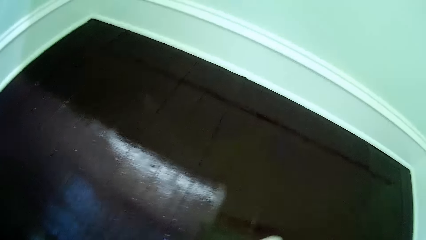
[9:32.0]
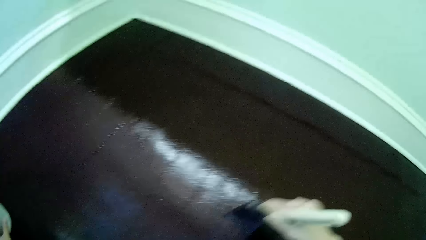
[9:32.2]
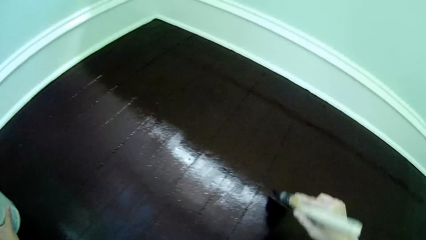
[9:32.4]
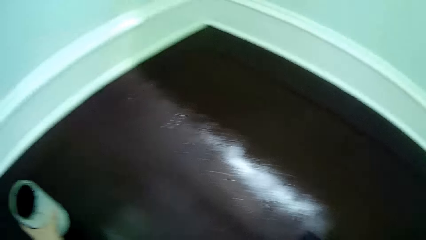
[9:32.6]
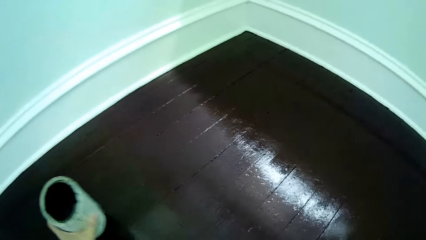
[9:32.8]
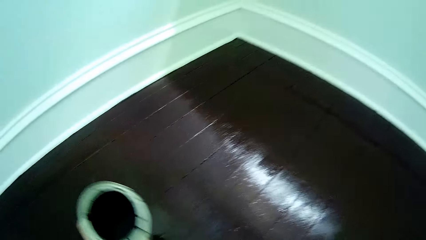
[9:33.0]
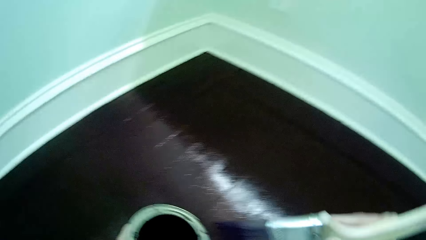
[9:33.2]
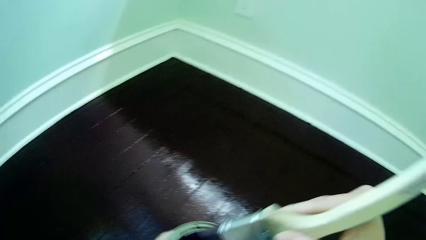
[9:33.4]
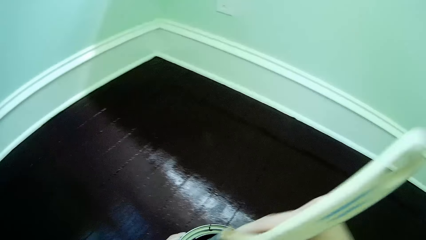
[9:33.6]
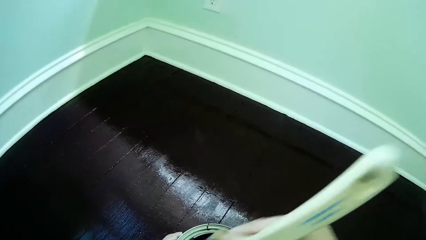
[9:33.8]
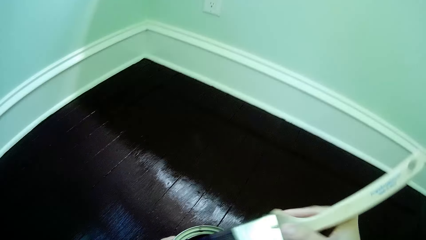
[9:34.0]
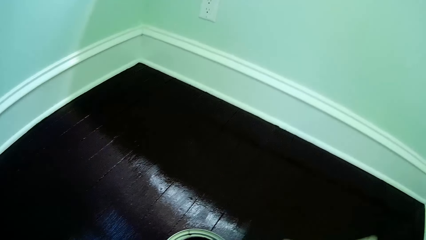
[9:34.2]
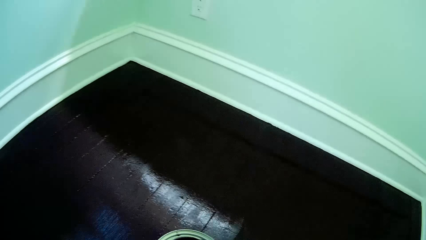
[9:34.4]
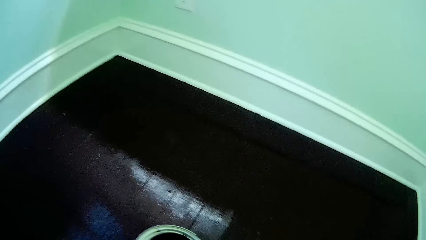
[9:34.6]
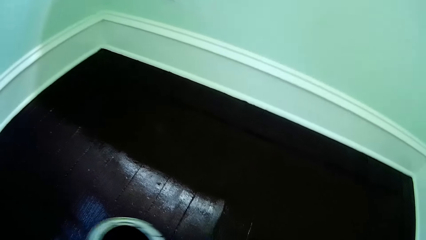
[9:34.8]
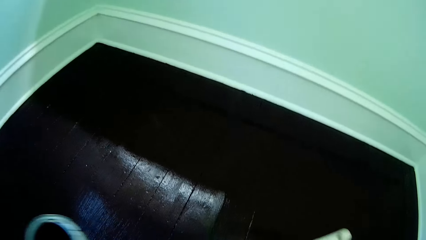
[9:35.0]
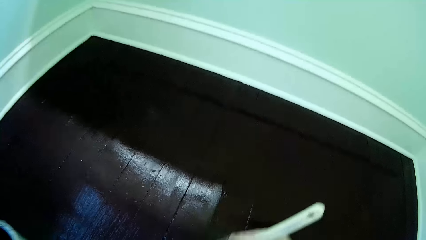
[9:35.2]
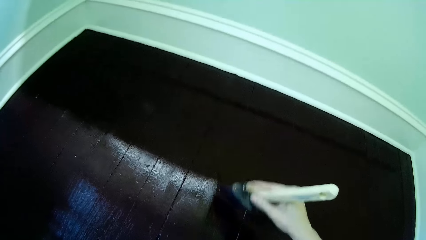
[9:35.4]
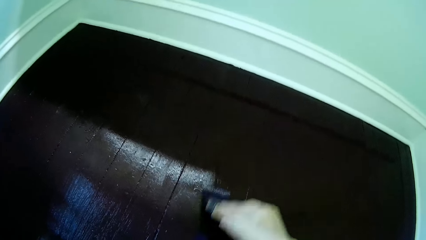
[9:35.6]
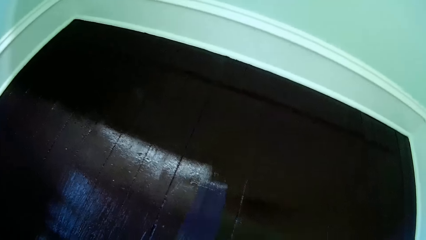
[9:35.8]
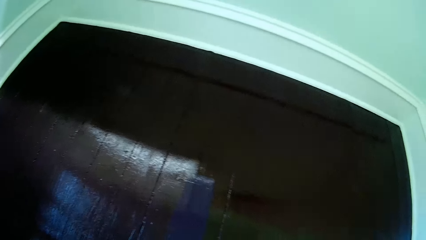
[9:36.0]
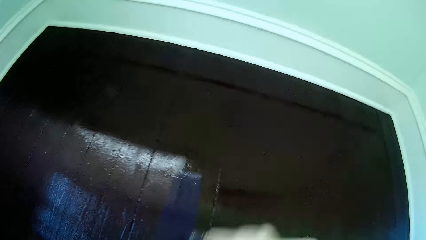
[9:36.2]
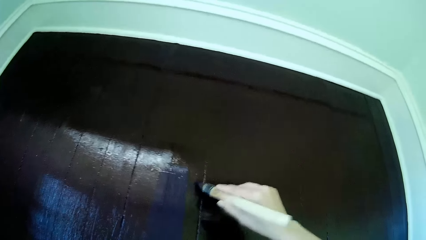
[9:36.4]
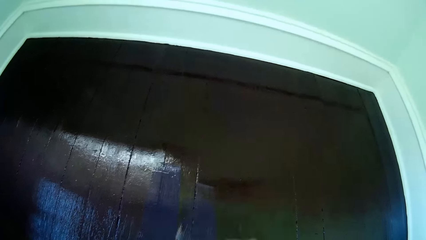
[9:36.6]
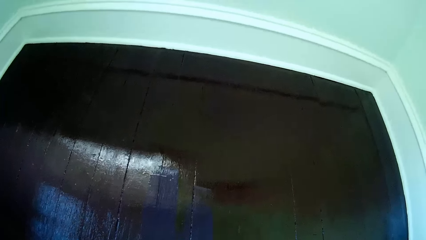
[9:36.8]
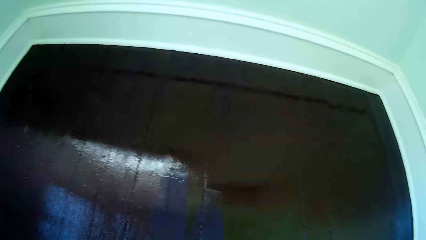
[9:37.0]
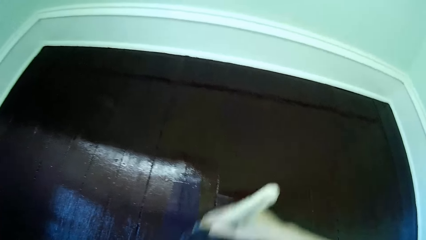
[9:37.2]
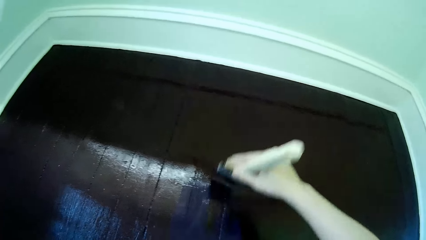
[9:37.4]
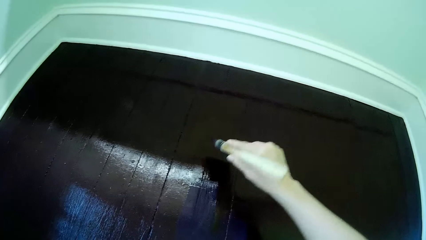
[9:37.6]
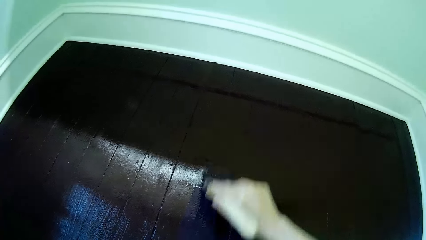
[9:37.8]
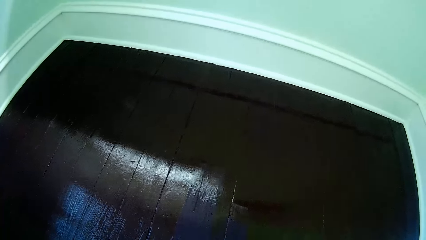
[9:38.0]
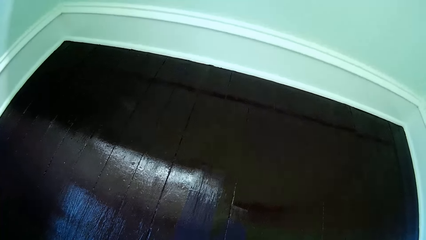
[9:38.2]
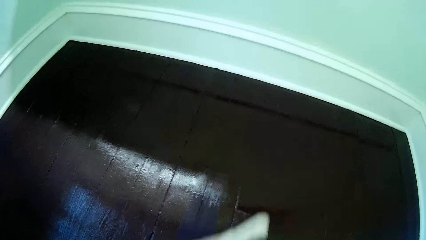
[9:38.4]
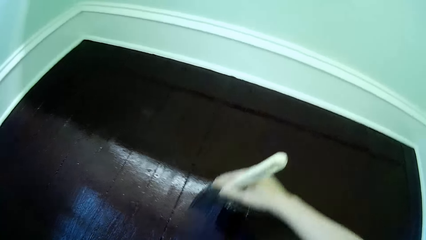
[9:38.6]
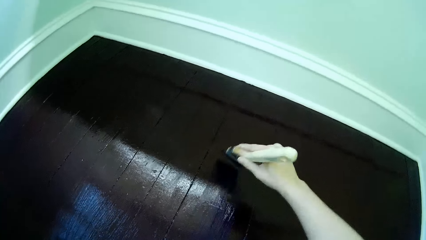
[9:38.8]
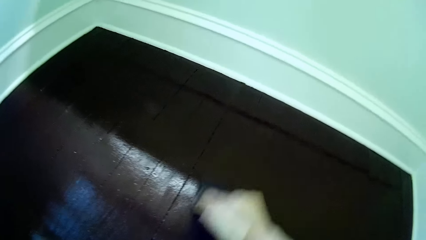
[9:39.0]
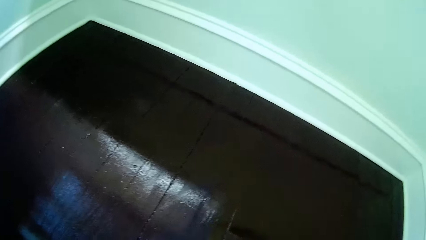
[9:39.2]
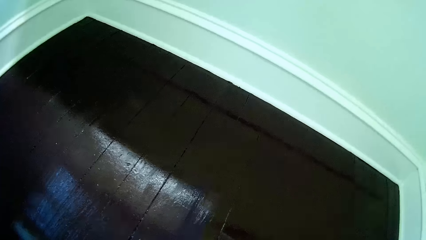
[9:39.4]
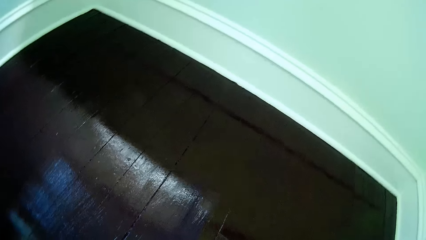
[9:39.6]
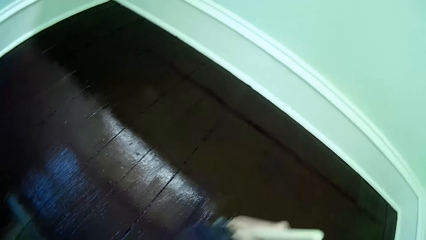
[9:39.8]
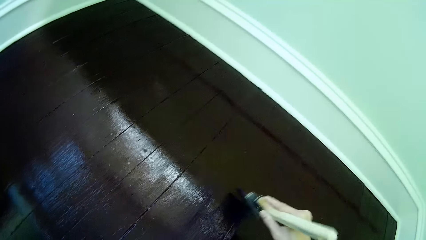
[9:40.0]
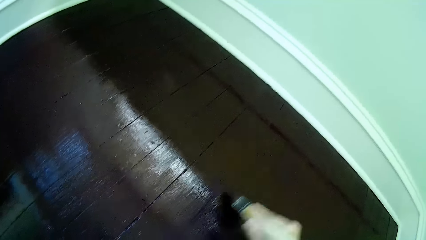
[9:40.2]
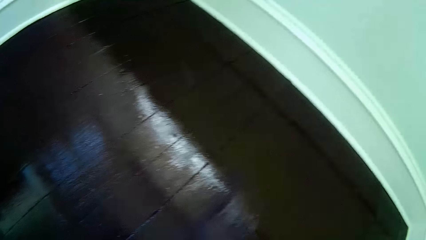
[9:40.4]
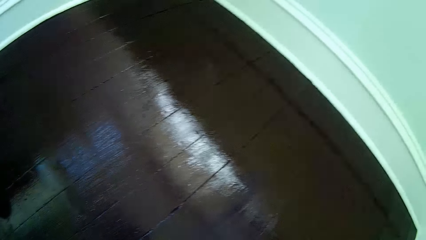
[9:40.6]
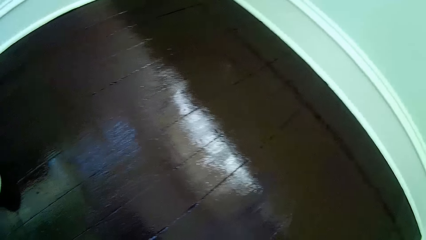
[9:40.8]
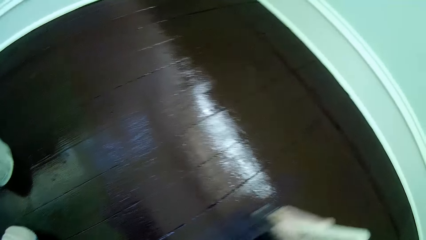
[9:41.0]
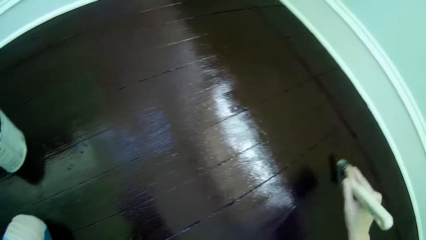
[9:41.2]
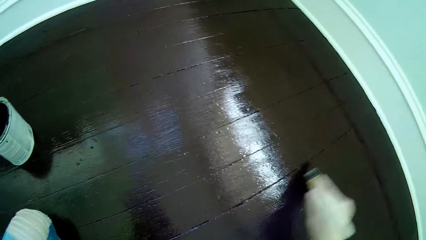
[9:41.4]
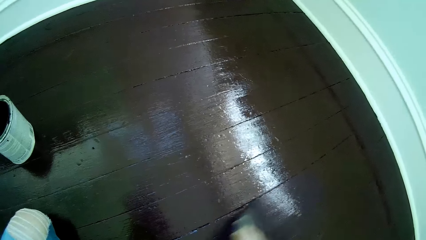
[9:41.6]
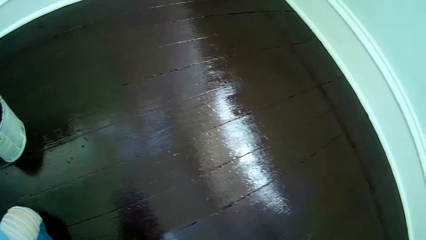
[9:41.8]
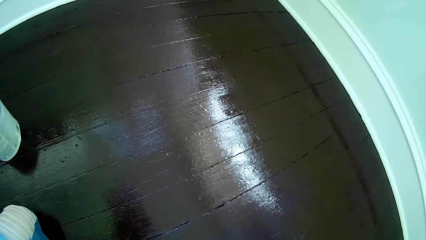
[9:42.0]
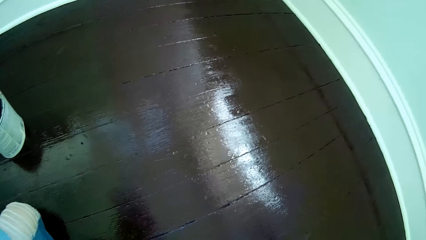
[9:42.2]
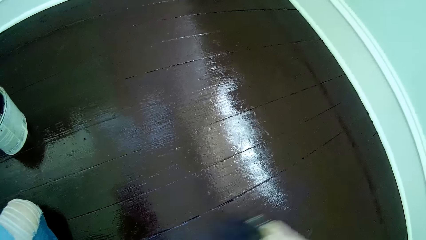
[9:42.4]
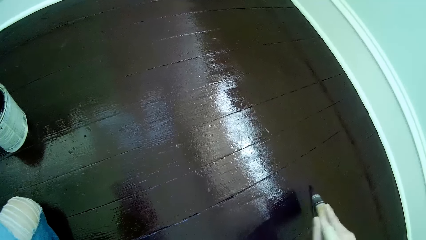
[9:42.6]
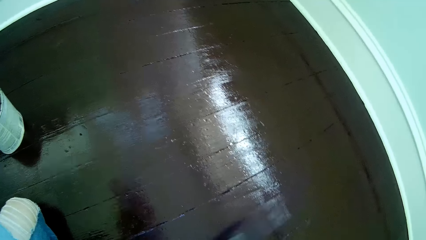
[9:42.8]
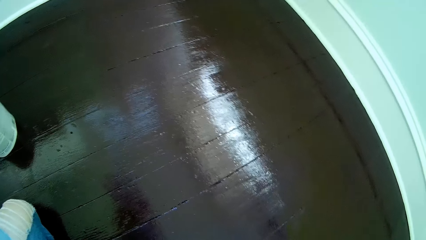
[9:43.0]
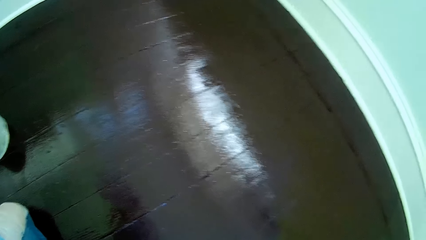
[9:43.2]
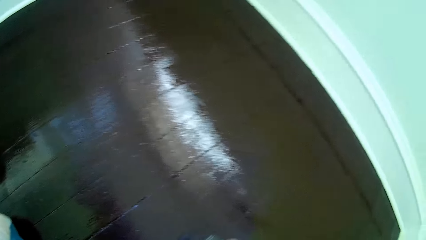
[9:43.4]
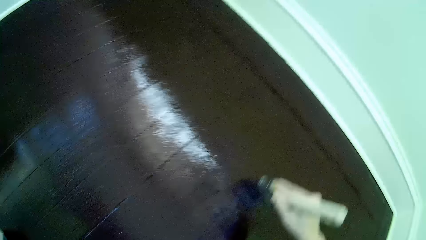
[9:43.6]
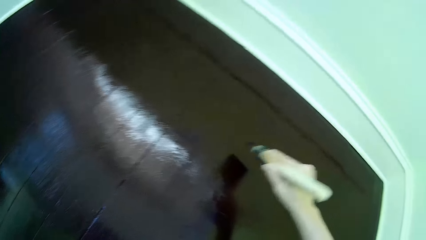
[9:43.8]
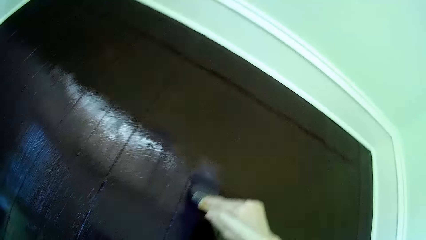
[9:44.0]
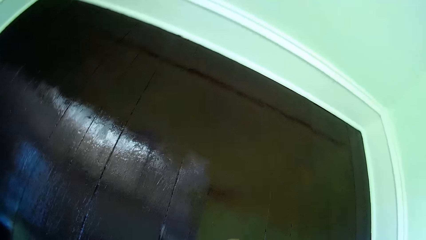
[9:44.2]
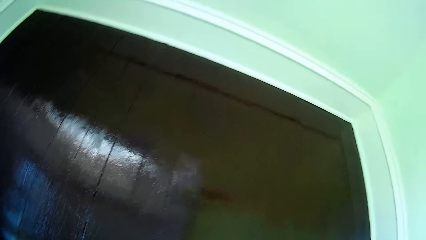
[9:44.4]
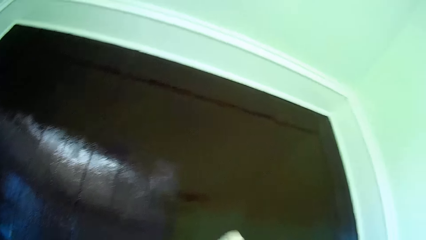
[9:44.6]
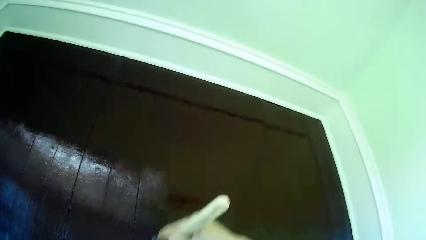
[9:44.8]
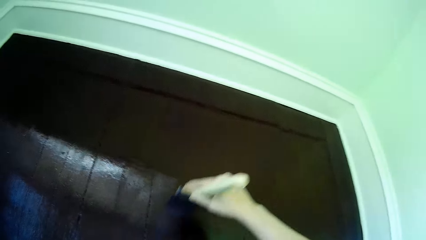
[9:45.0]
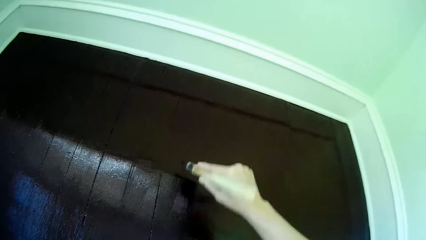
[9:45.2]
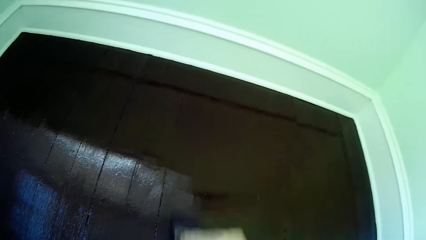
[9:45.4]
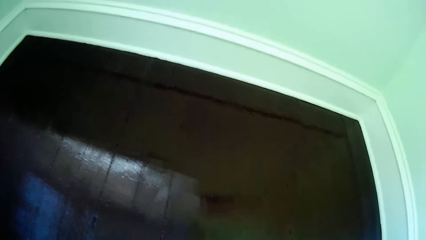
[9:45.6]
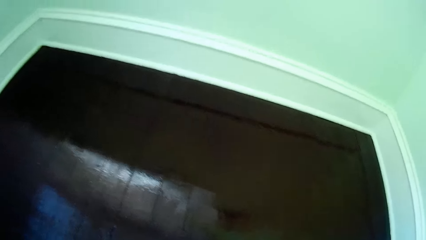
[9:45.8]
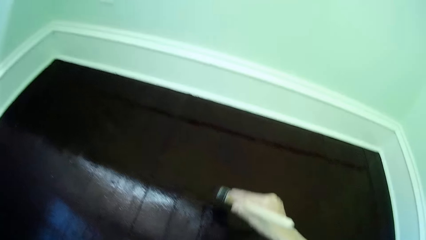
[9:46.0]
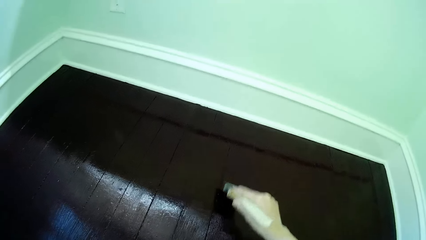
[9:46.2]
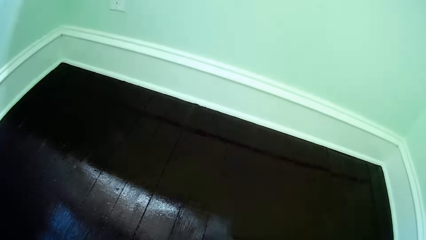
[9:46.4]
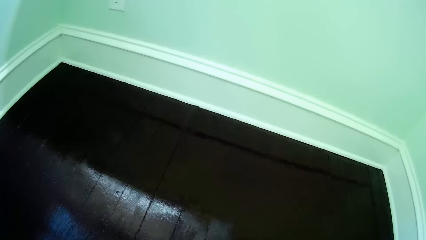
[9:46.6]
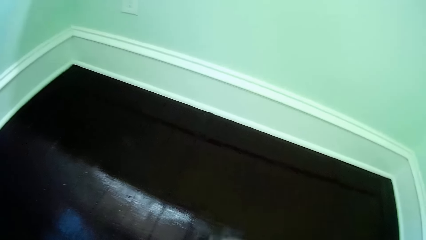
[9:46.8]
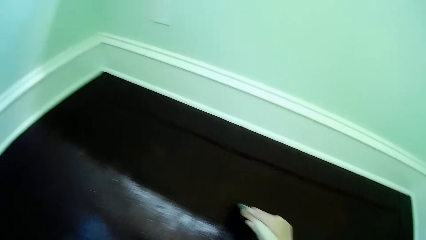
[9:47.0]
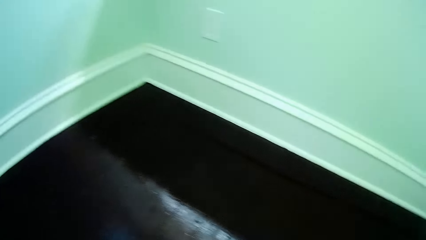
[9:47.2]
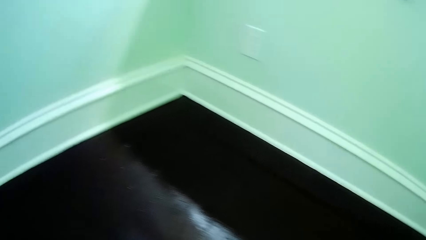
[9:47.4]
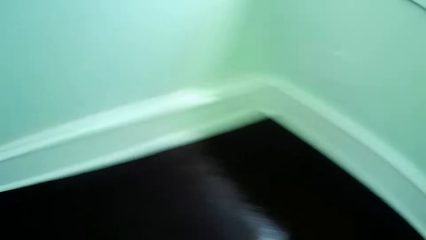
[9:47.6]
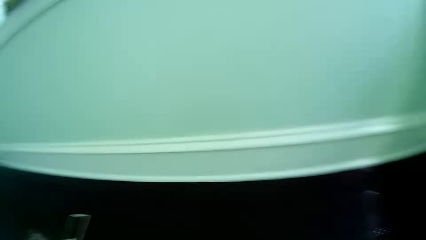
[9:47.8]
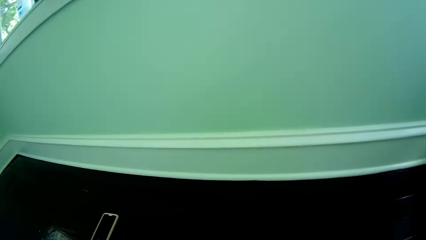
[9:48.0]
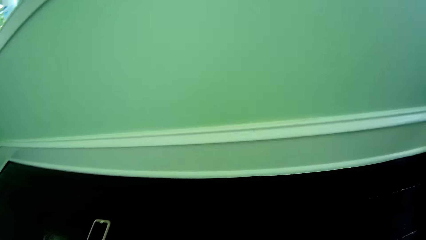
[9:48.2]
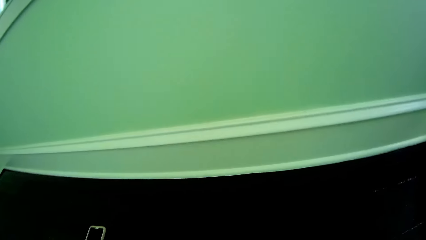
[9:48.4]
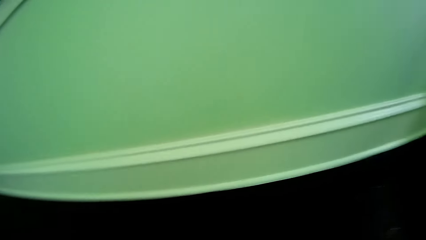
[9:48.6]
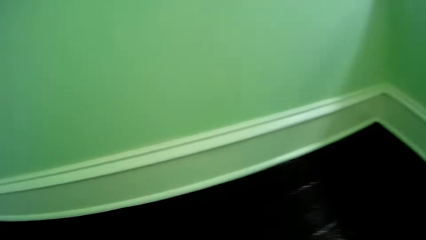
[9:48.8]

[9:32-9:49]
The camera wearer picks up a paint container from the floor with his left hand. He dips the paint brush in the paint container with his right hand. He paints the floor with the paint brush on his right hand.
